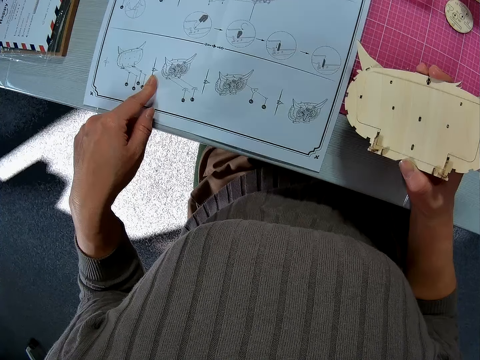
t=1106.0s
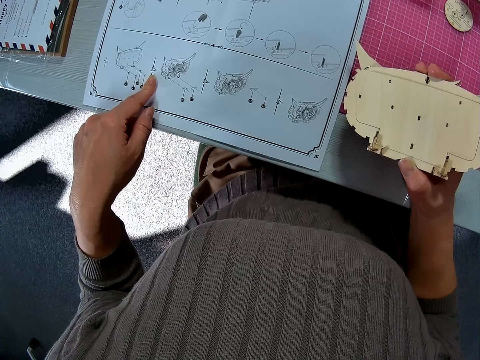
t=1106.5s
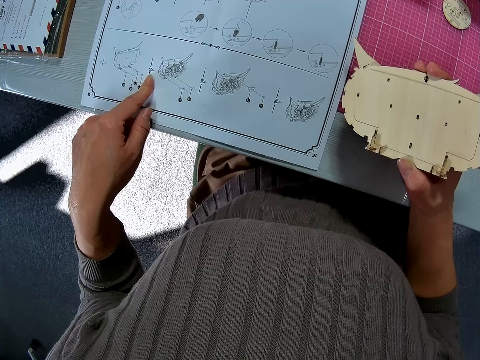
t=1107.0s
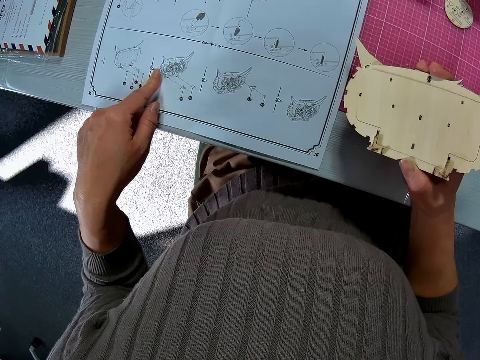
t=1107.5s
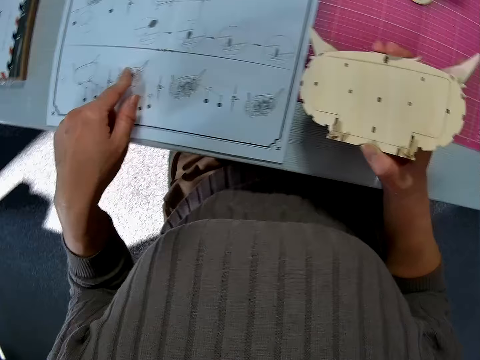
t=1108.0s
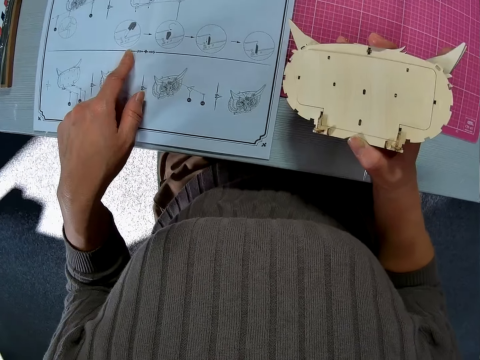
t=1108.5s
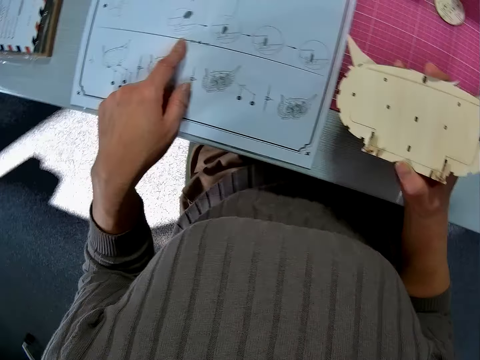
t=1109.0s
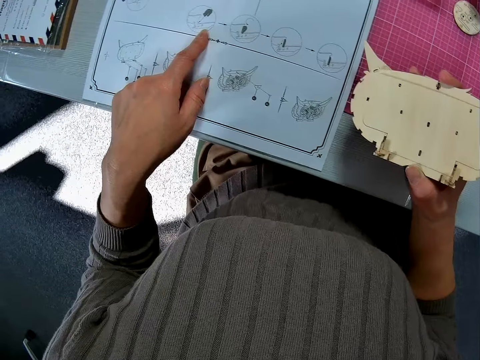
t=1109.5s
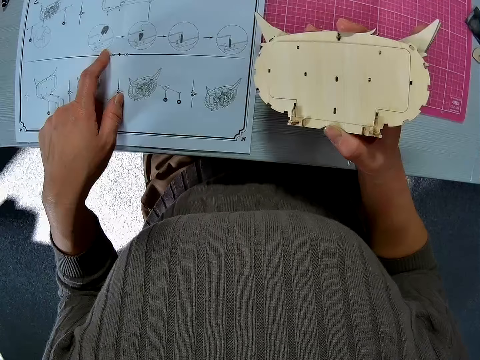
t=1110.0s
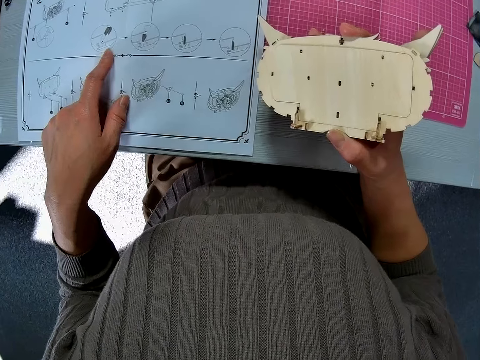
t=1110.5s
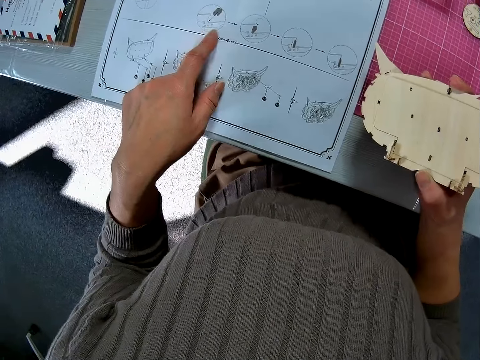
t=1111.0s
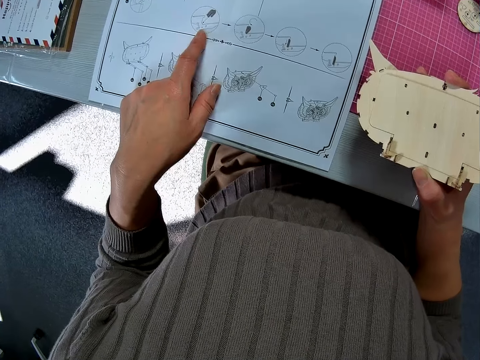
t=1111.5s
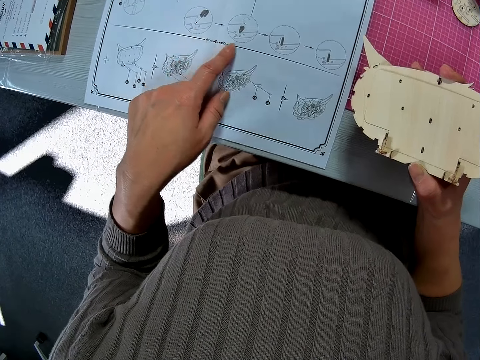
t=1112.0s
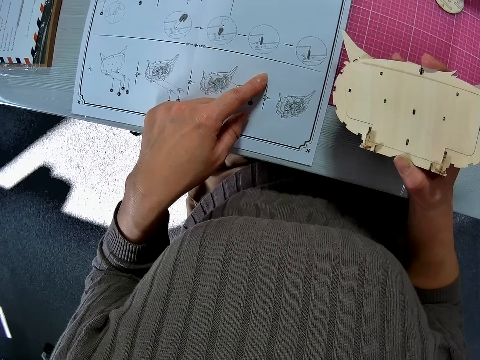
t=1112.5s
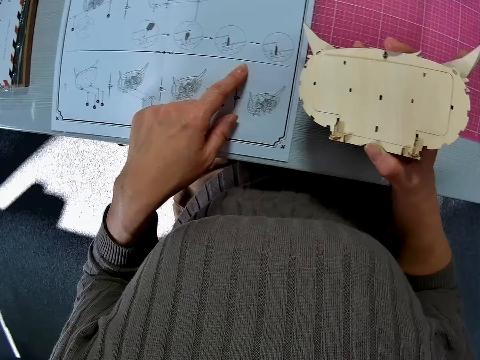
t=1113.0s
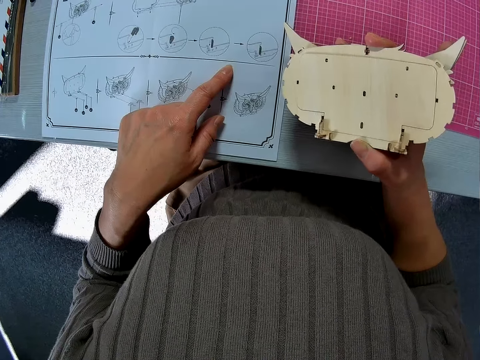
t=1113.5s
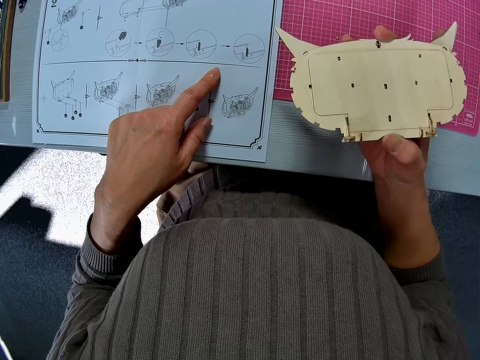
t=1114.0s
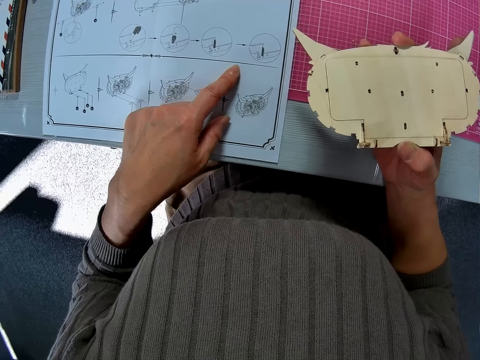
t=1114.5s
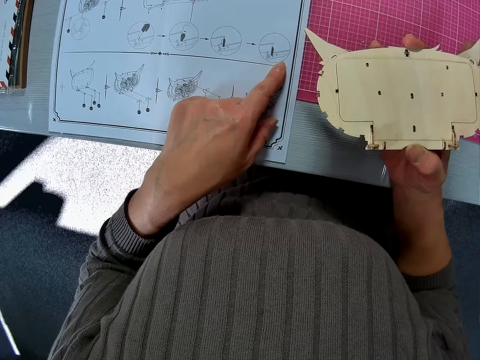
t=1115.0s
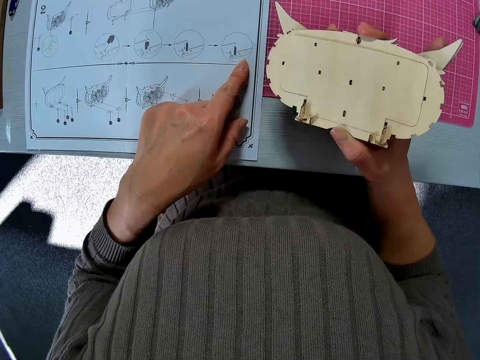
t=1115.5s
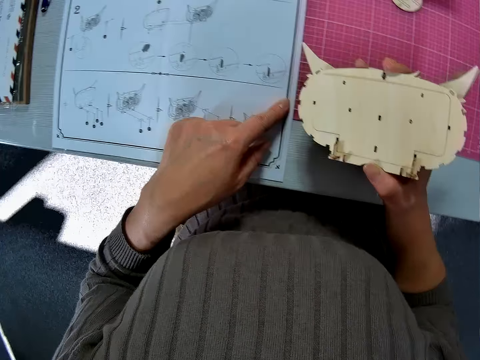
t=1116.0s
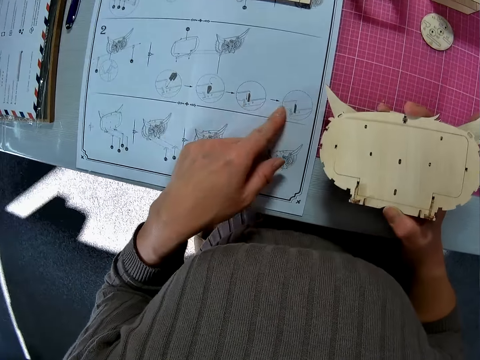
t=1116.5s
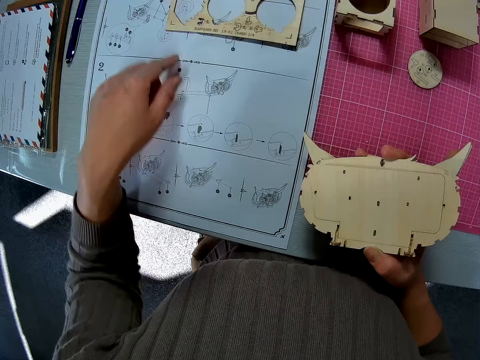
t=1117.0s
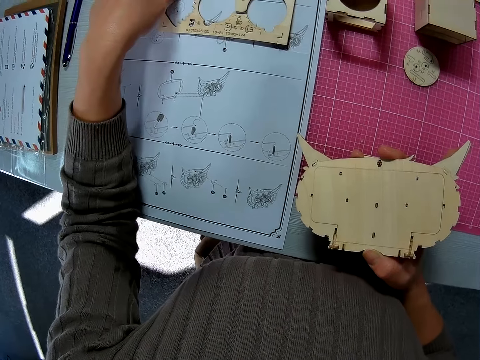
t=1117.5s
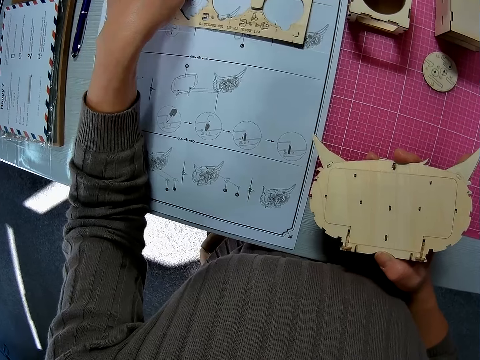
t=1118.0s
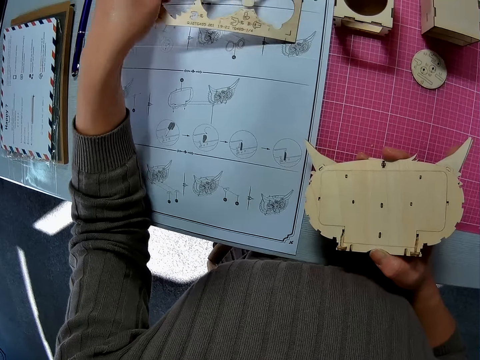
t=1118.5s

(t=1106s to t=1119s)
The camera wearer reads the paper. He moves his hand. He picks up the craft wooden material.

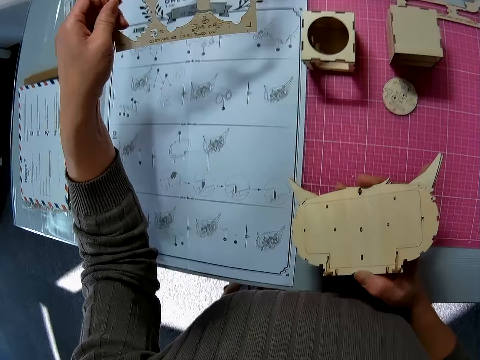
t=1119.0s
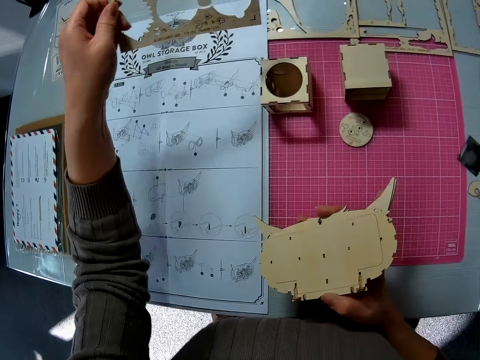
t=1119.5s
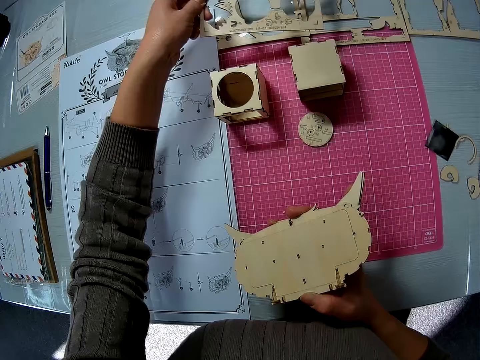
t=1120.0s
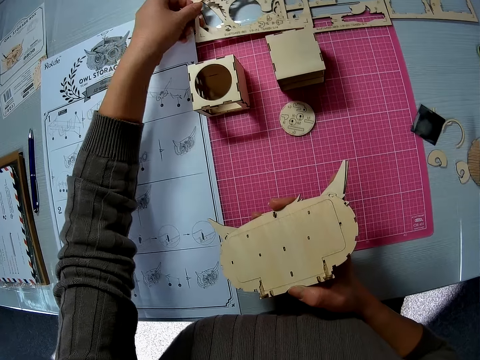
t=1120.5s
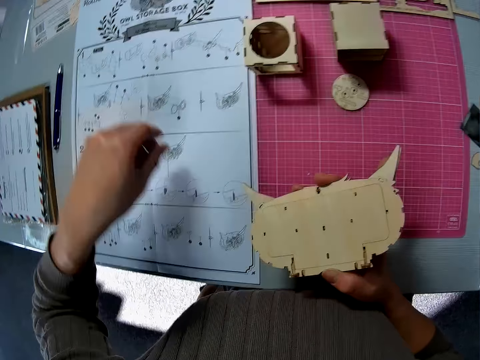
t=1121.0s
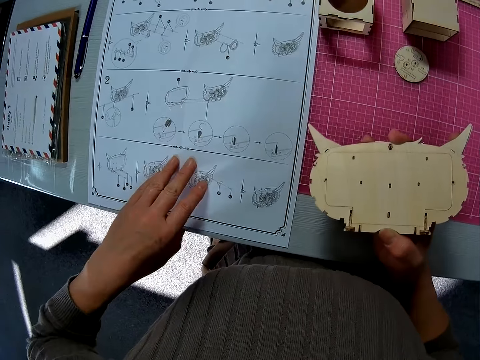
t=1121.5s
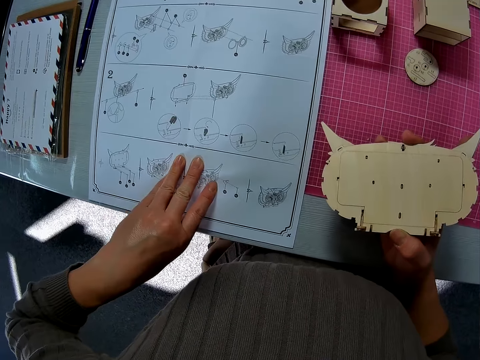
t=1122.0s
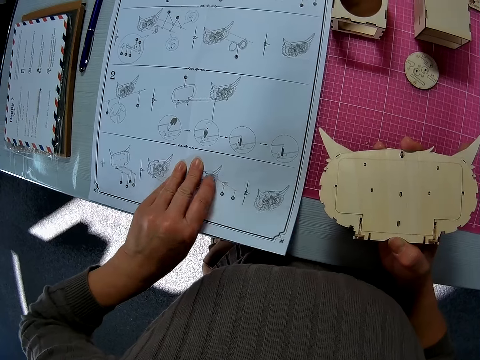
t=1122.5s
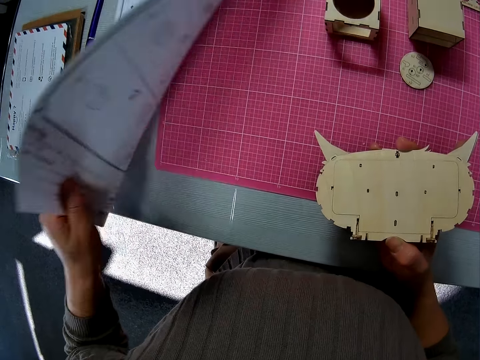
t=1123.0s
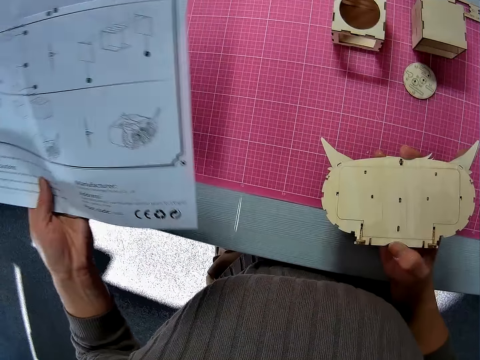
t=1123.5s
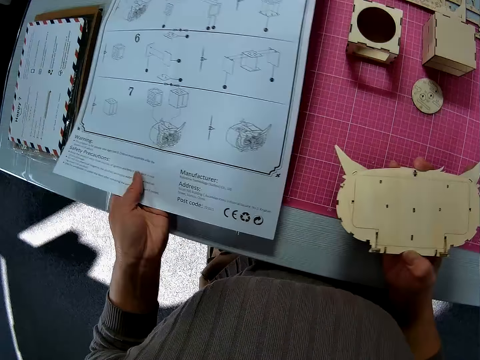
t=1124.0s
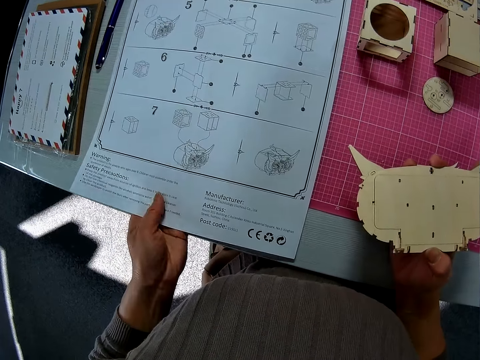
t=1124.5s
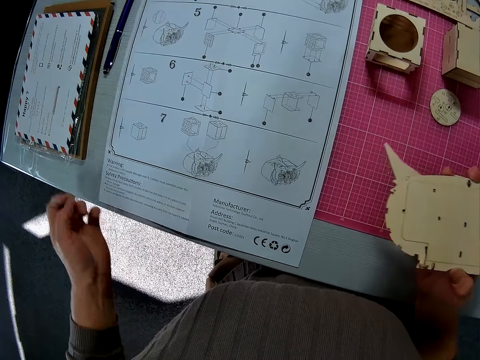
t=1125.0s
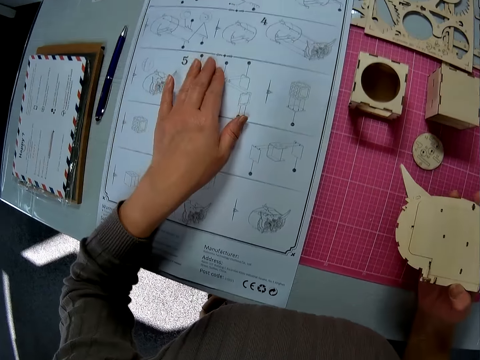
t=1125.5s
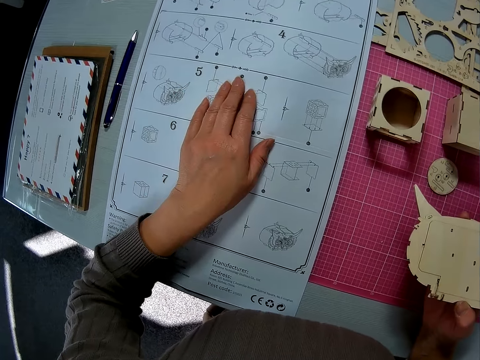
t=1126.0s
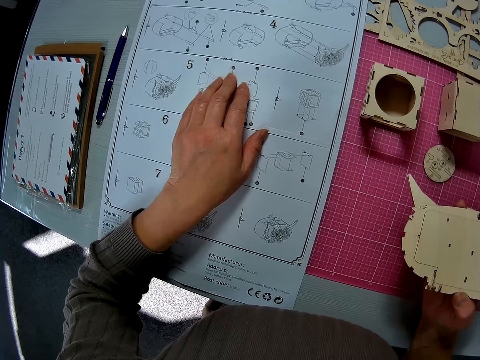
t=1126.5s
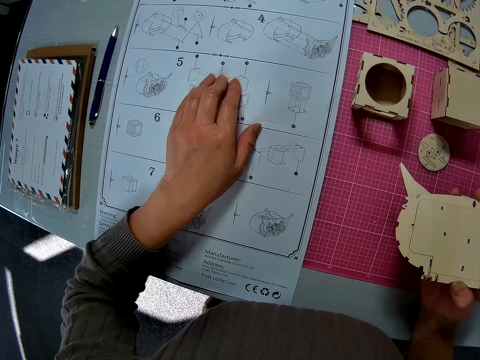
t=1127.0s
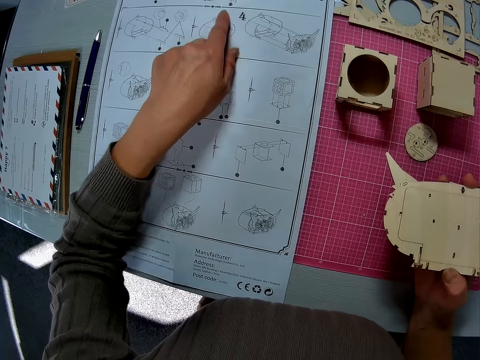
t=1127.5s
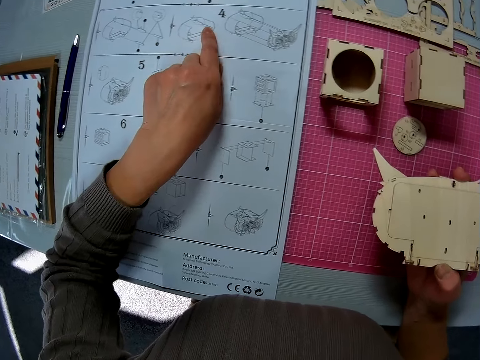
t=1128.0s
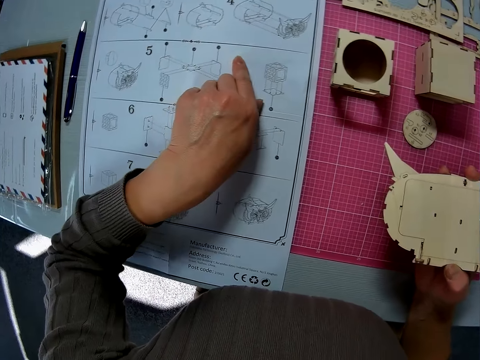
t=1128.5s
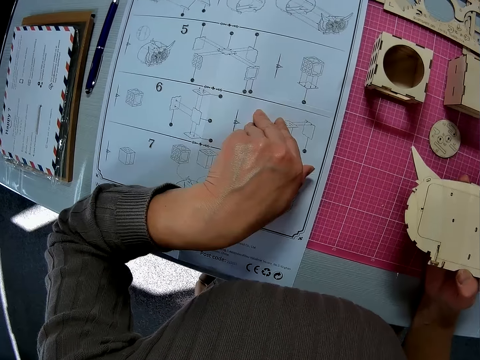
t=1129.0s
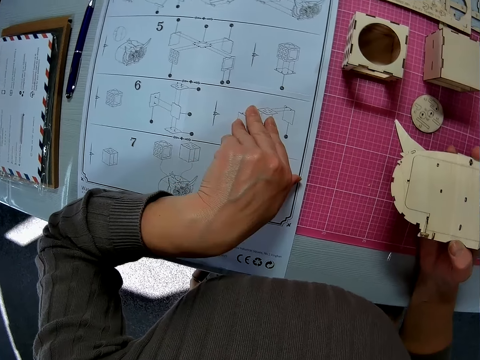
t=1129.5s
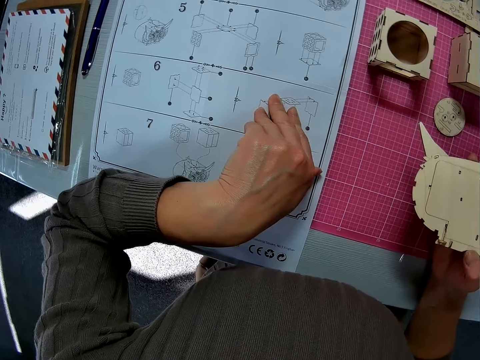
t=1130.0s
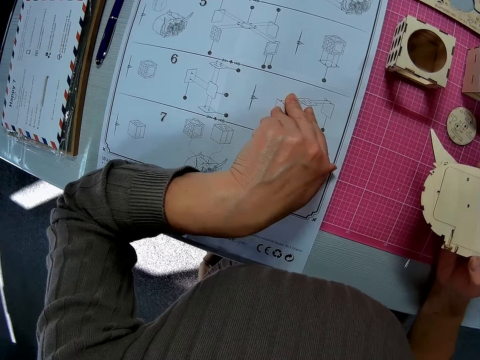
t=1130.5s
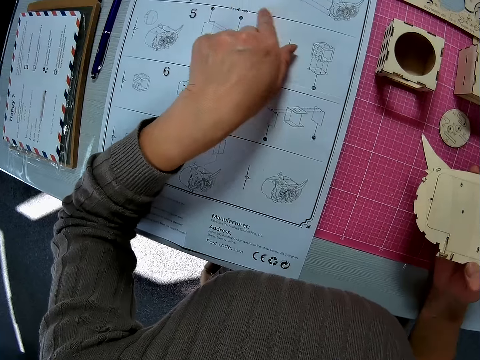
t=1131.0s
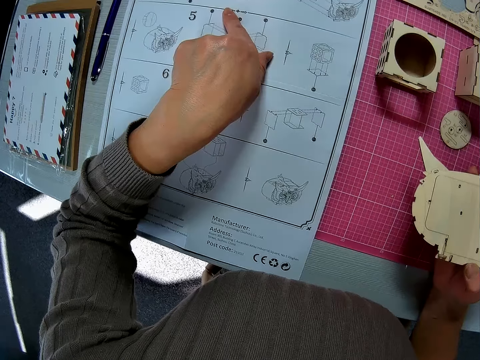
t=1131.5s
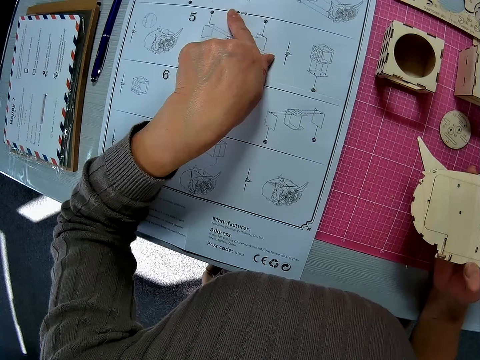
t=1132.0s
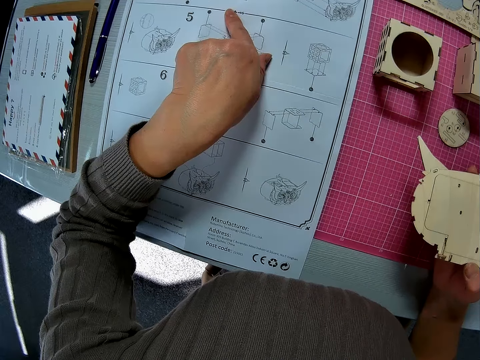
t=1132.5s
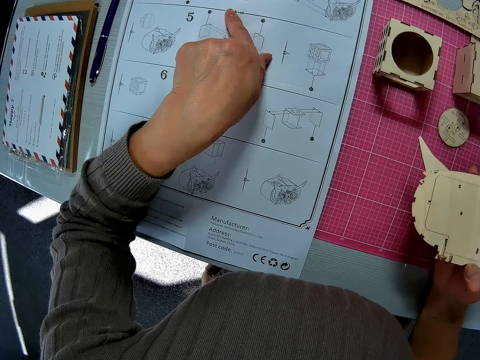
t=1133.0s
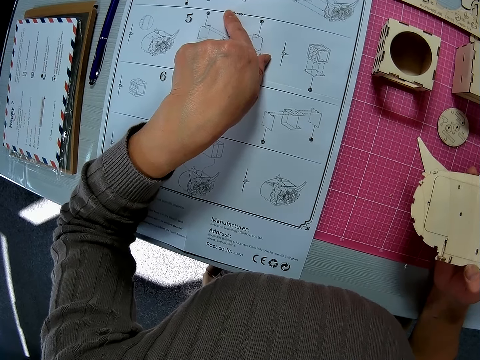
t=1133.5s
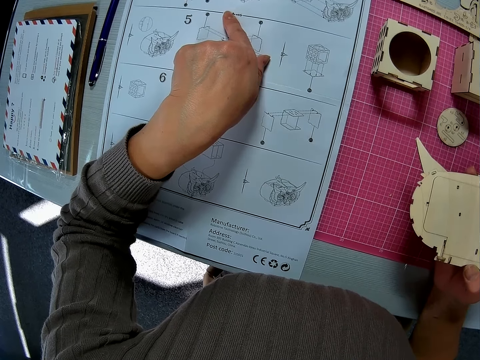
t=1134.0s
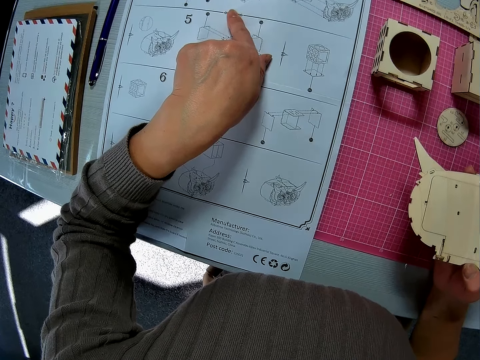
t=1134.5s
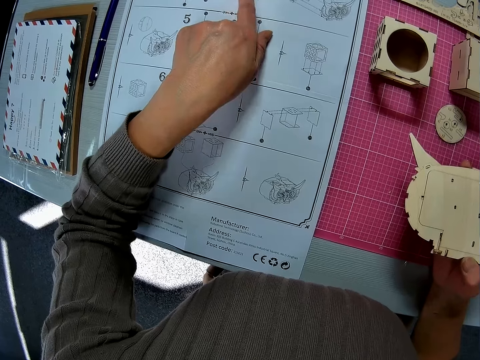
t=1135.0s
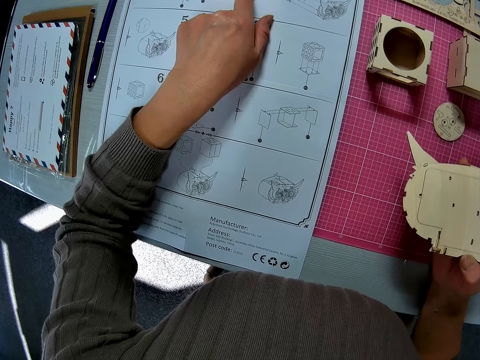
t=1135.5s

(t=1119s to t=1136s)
The camera wearer drops the wooden sheet on the table. He moves the hand. He flips the sheet of paper on the table. He touches the paper. He looks through the sheet of paper on the table. He moves his hand. He reads and moves his finger.
